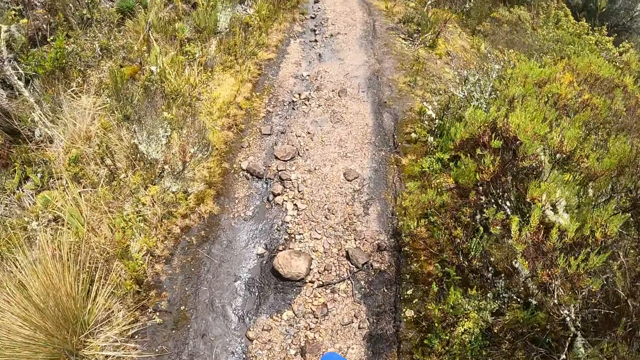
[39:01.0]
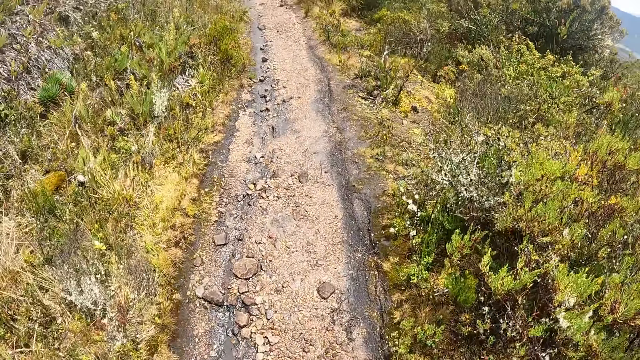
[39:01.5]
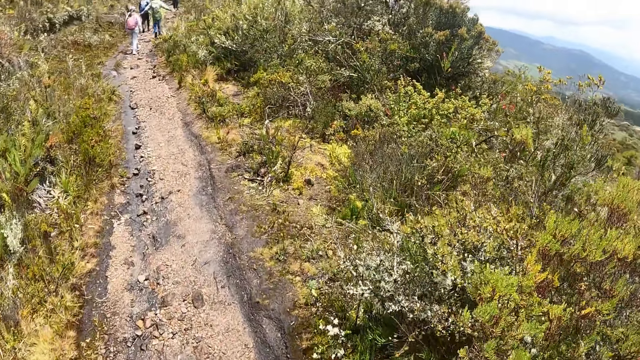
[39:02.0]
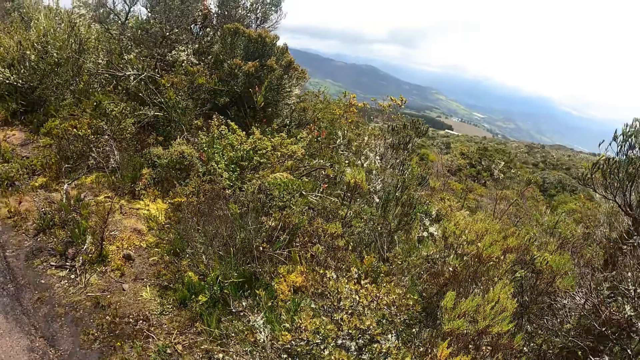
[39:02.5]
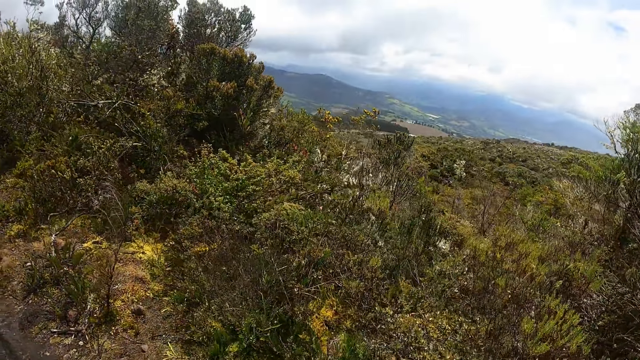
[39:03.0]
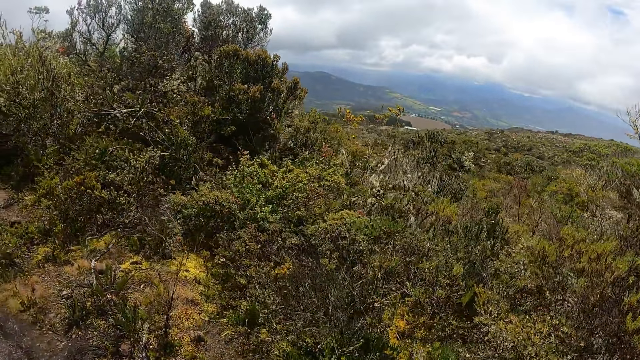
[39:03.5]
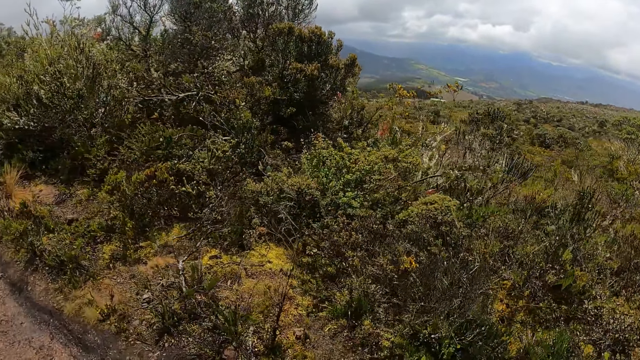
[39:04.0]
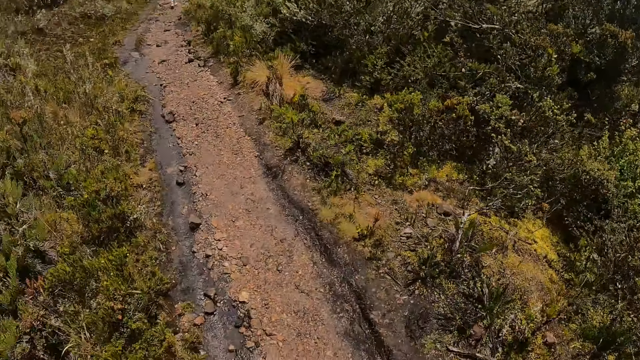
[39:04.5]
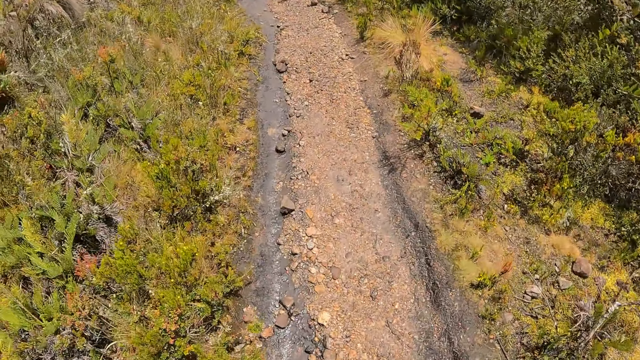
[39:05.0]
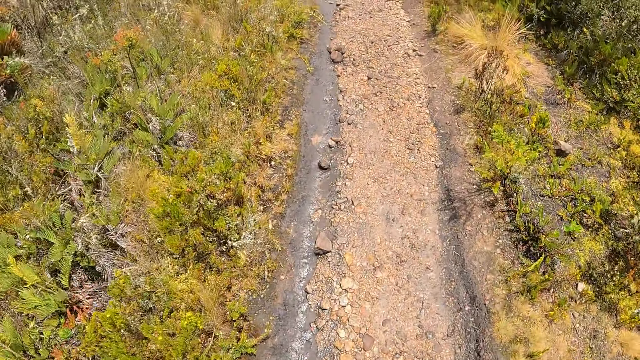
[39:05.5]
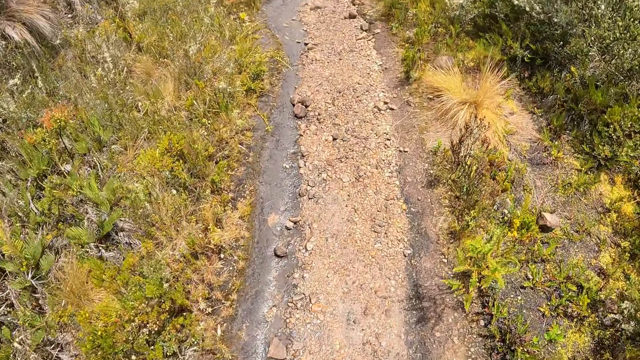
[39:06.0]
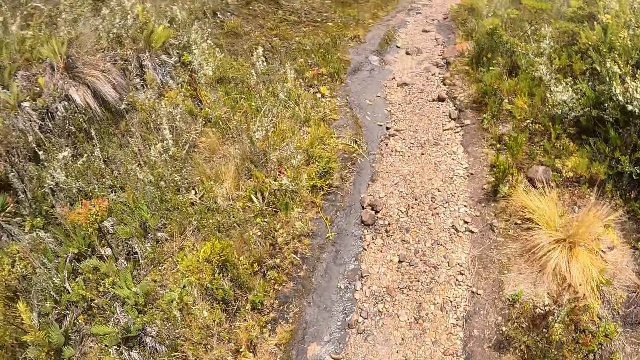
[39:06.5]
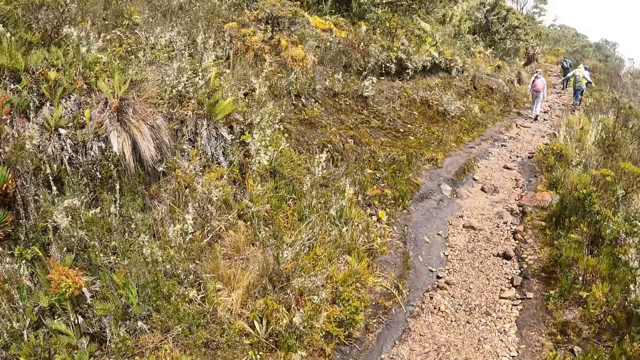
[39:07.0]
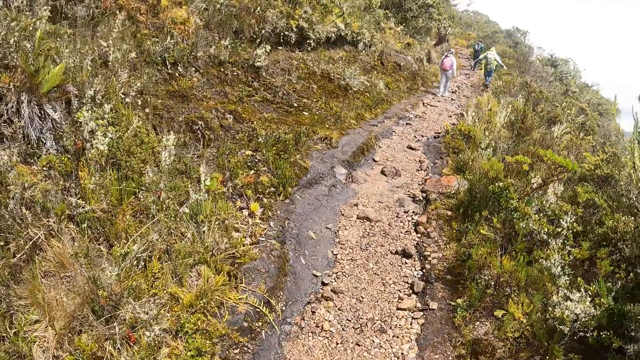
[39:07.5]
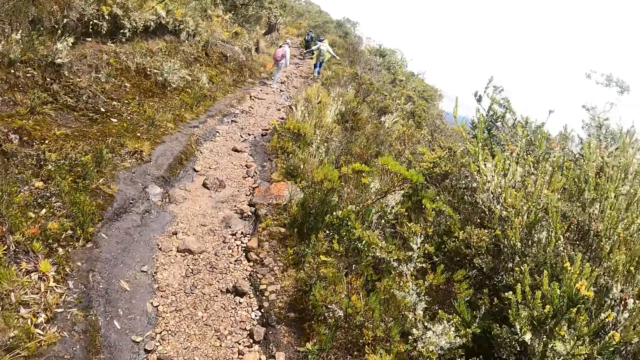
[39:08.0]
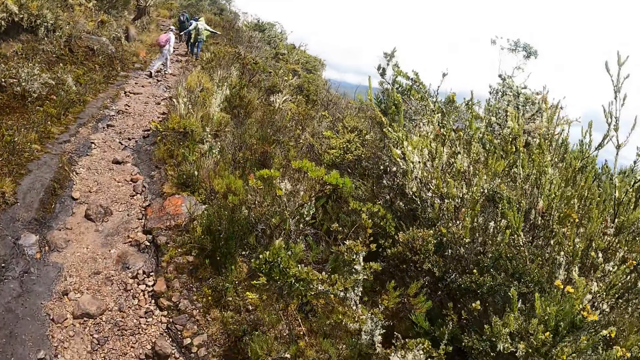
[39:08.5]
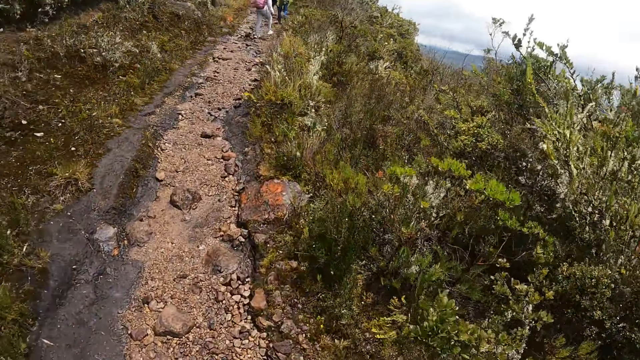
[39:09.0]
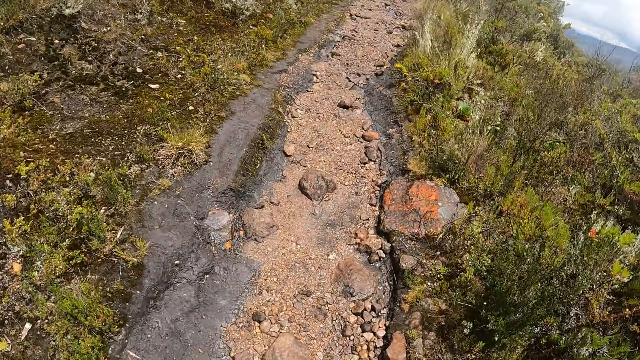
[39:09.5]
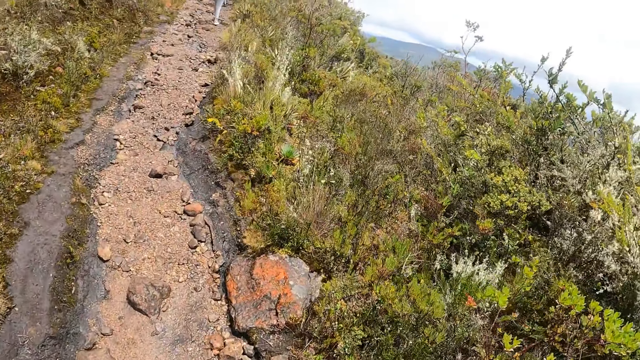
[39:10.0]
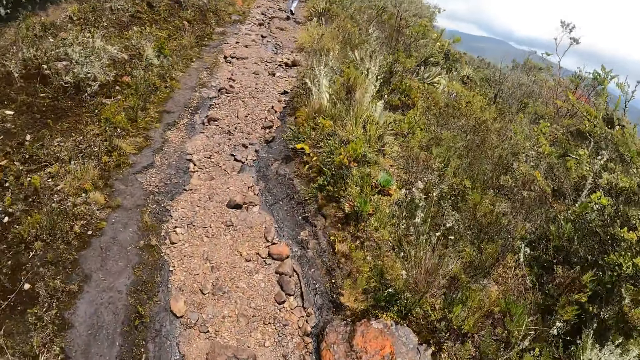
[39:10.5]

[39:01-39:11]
The camera wearer looks around the field. They walk on the field.

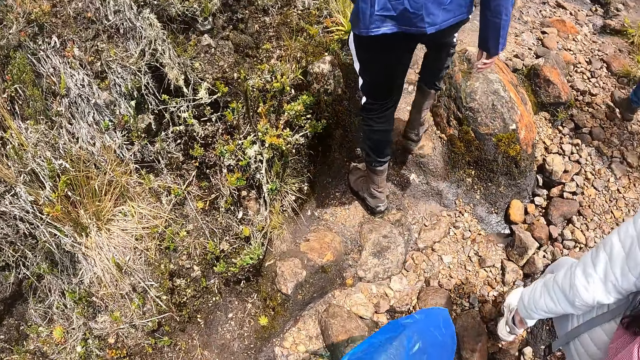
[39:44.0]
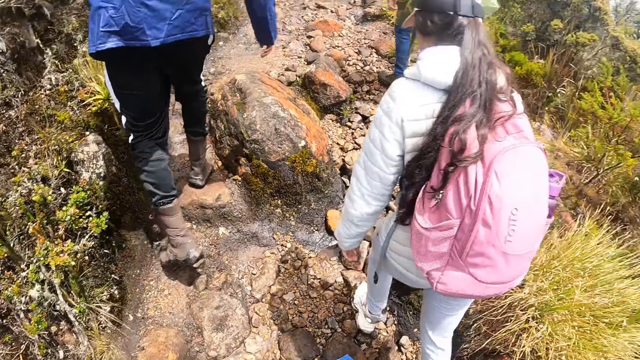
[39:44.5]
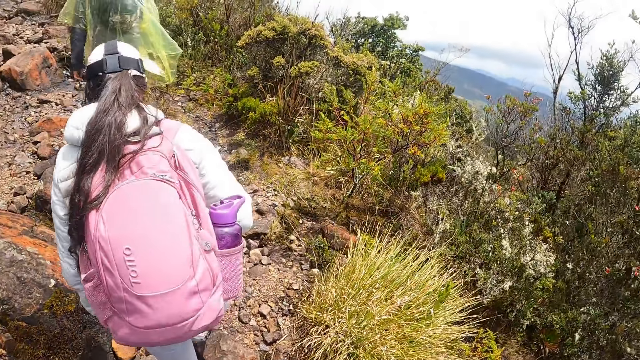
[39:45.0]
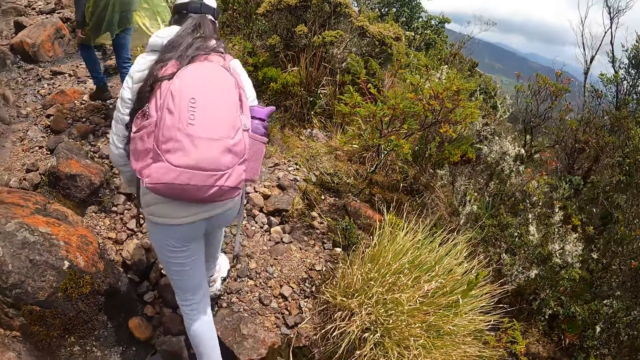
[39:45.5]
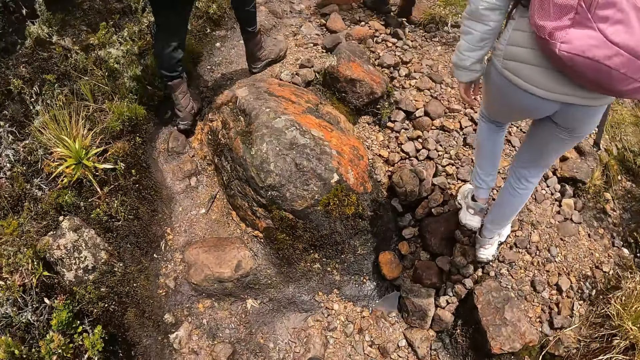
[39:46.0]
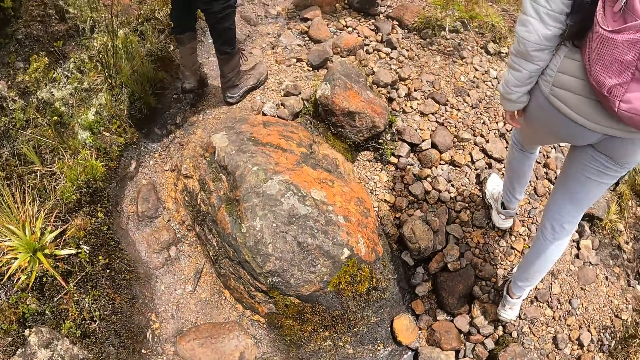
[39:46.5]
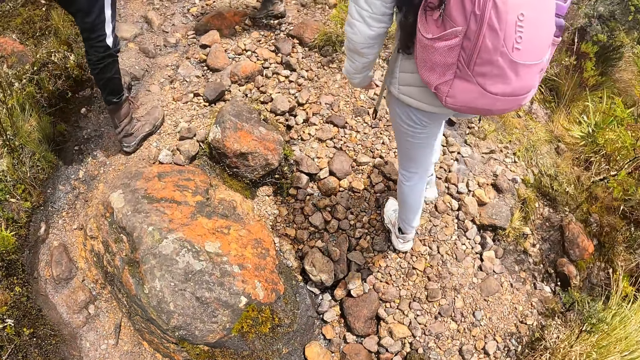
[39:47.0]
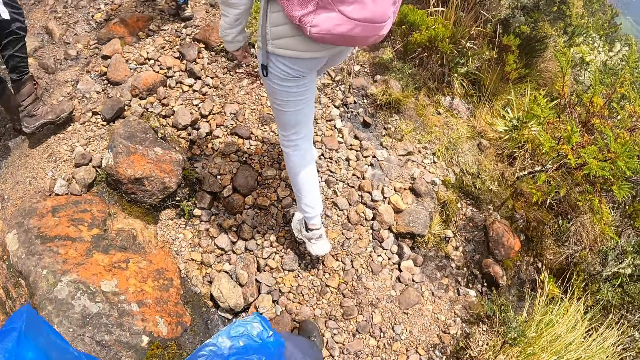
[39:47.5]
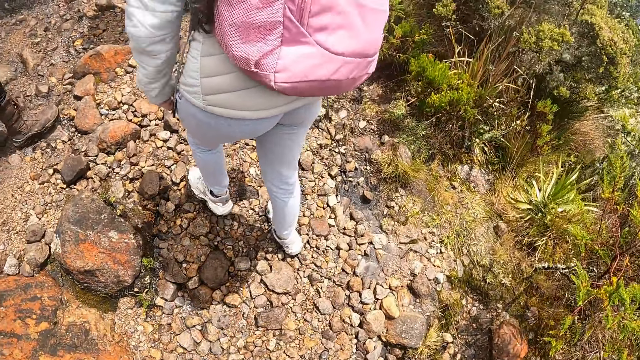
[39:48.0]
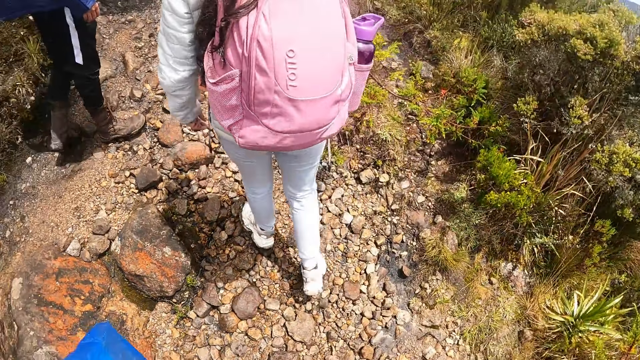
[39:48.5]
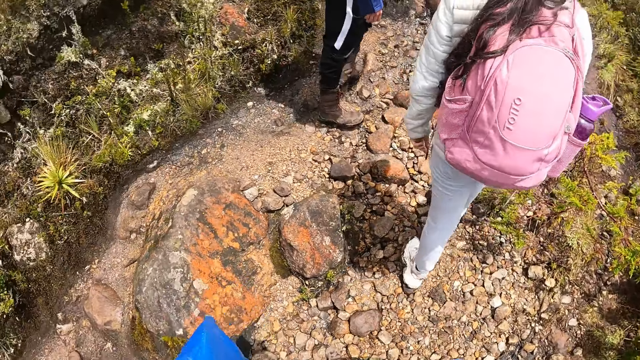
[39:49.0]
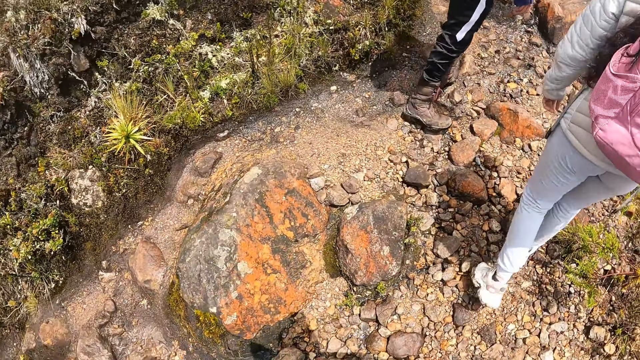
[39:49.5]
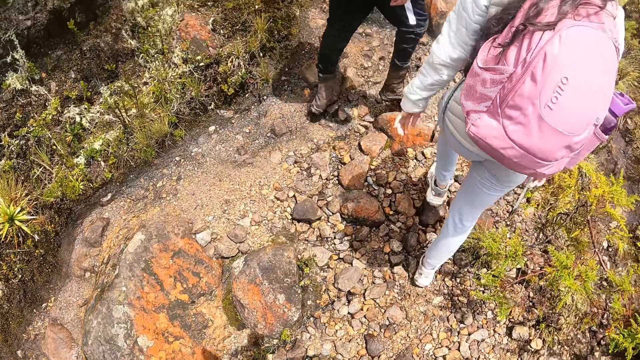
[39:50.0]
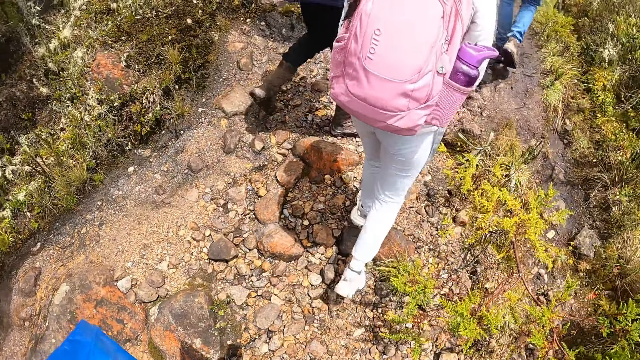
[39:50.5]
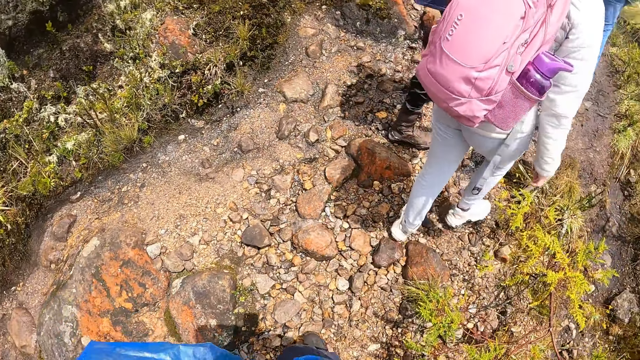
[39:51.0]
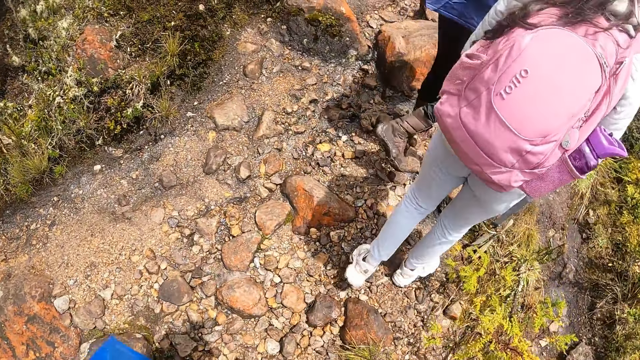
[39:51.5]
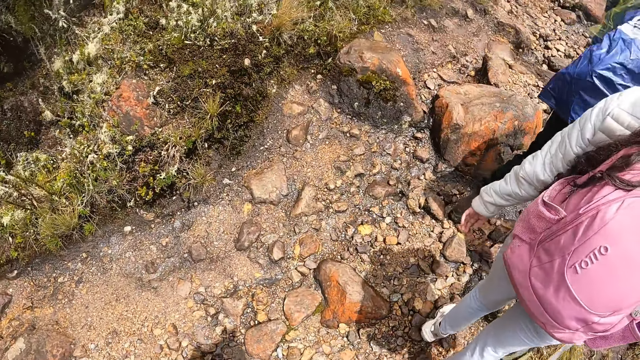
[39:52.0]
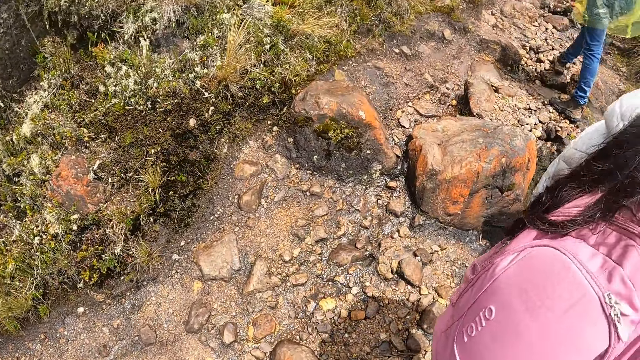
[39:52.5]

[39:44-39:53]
The camera wearer looks around the field. They walk on the field.

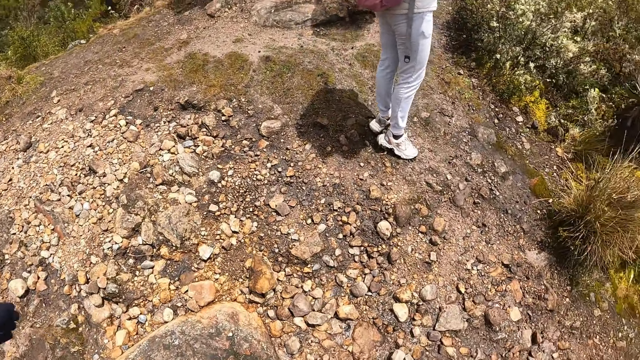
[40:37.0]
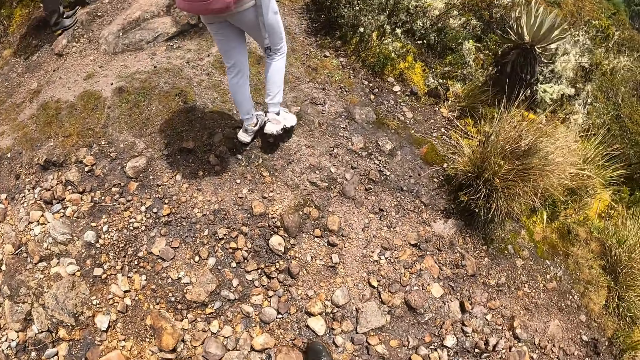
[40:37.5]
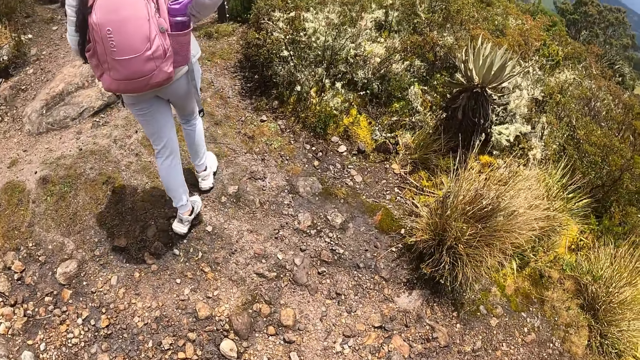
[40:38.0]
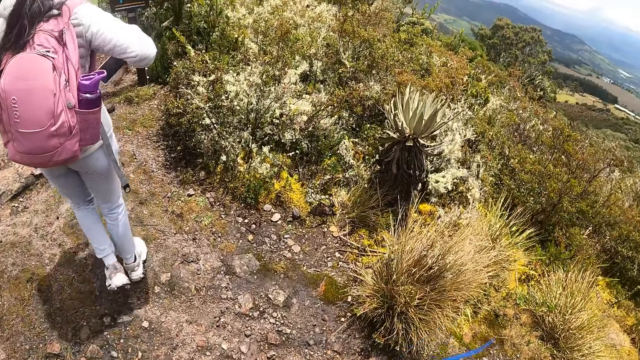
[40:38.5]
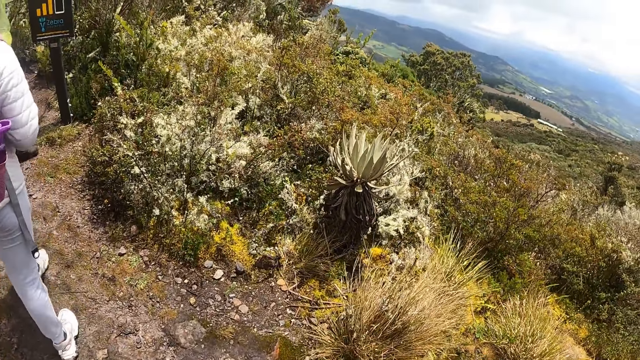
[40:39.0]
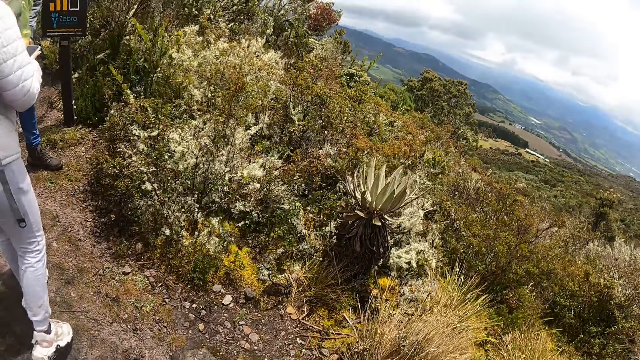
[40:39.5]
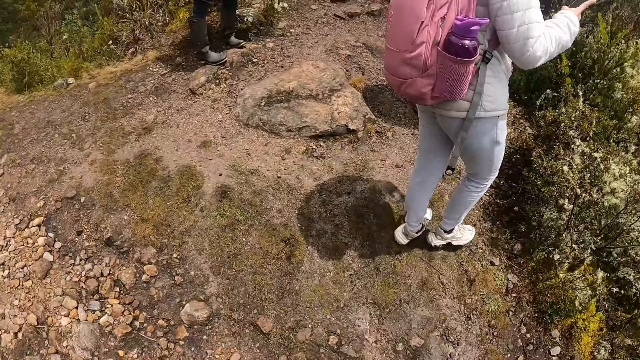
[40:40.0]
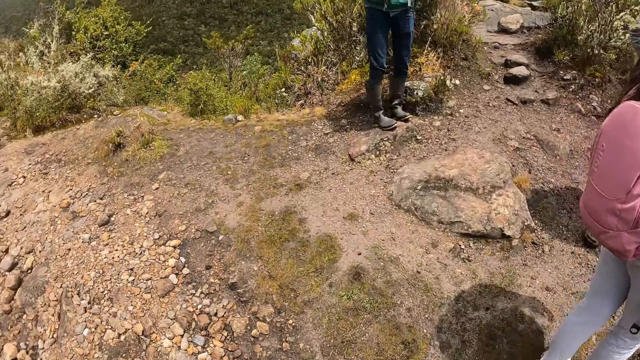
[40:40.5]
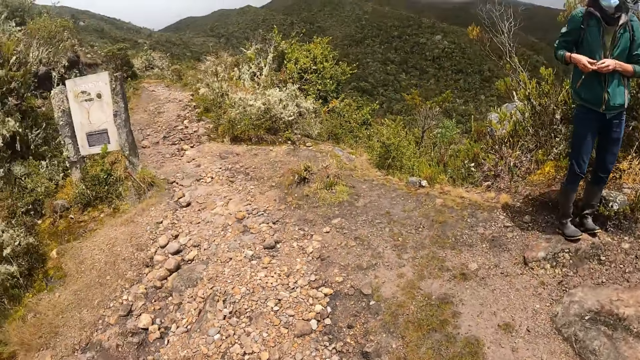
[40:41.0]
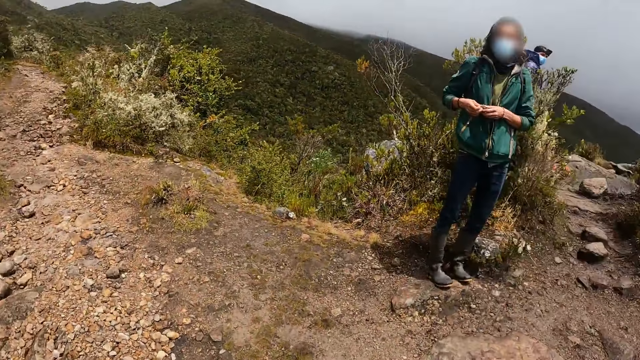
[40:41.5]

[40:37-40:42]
The woman pulls out a phone from her jacket with her right hand. The camera wearer looks around the field. A man loosens the rope on a bag on his back with his hands.
